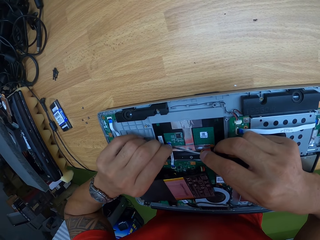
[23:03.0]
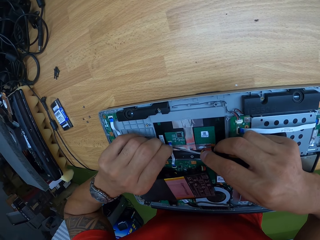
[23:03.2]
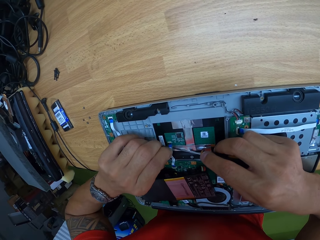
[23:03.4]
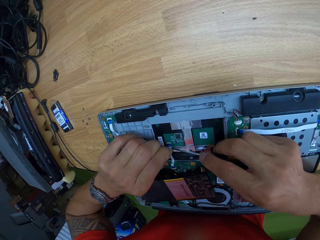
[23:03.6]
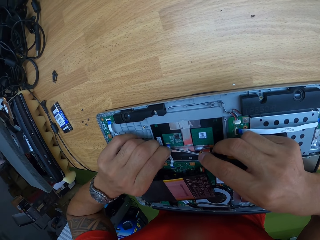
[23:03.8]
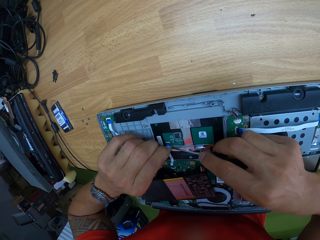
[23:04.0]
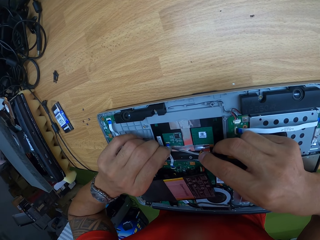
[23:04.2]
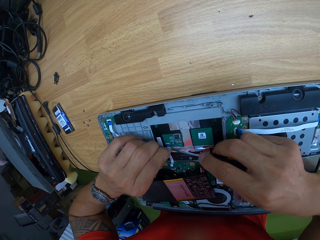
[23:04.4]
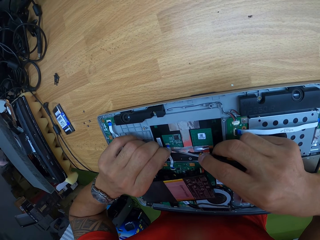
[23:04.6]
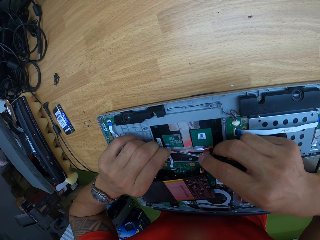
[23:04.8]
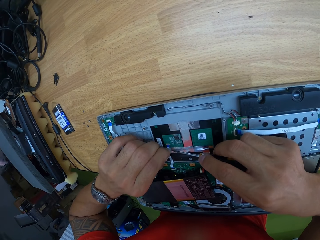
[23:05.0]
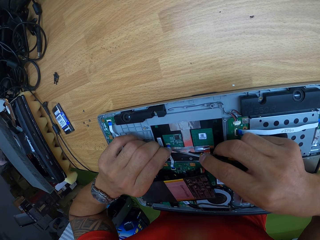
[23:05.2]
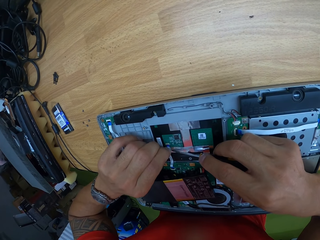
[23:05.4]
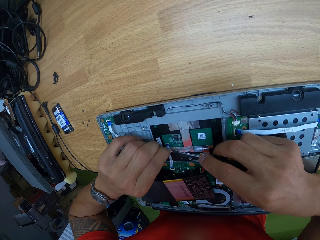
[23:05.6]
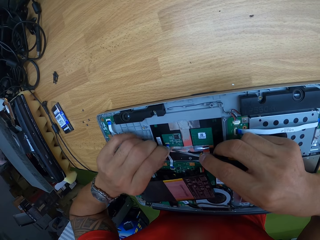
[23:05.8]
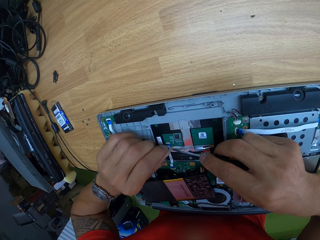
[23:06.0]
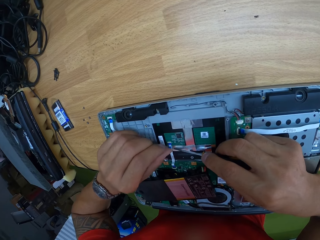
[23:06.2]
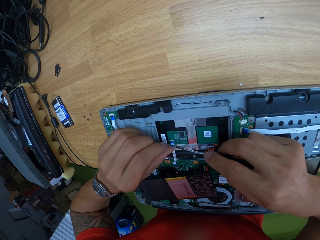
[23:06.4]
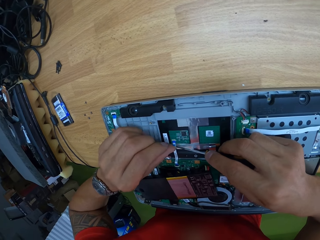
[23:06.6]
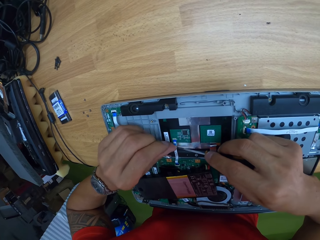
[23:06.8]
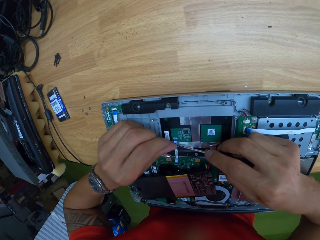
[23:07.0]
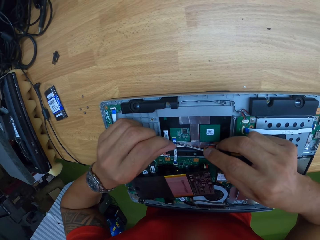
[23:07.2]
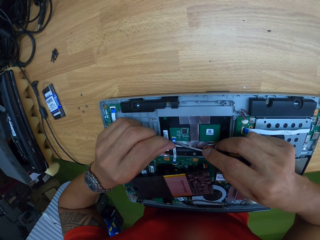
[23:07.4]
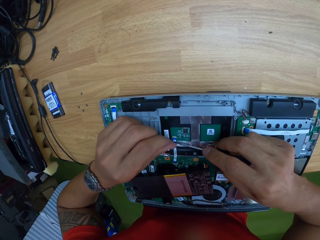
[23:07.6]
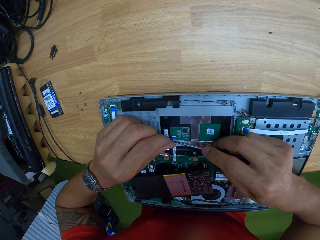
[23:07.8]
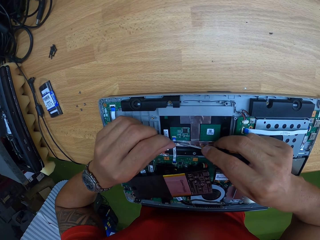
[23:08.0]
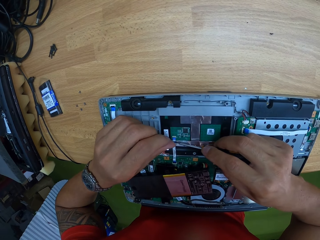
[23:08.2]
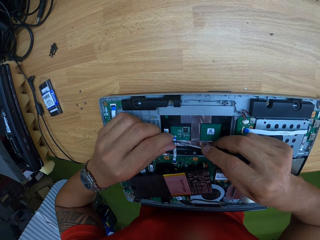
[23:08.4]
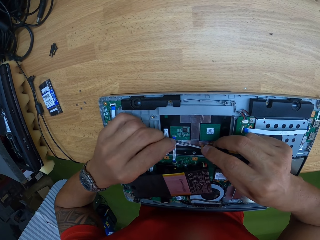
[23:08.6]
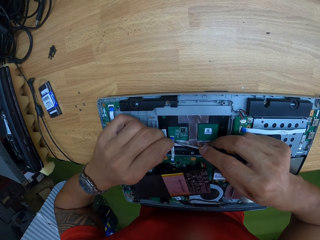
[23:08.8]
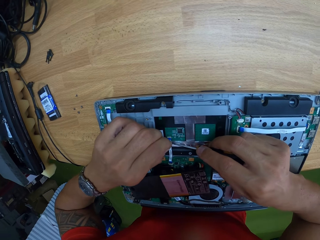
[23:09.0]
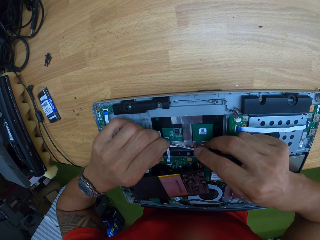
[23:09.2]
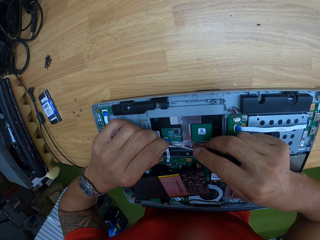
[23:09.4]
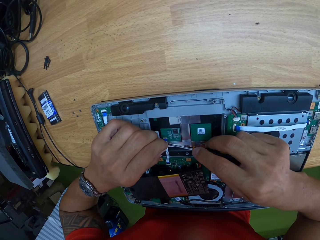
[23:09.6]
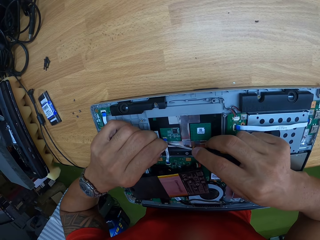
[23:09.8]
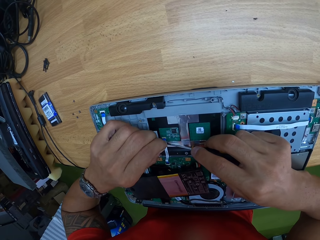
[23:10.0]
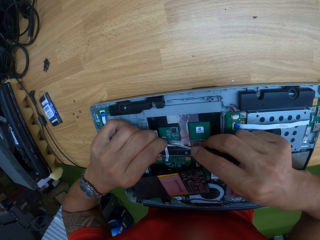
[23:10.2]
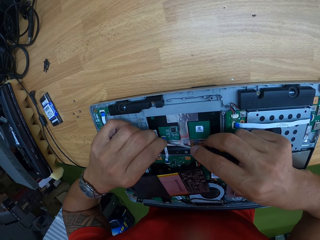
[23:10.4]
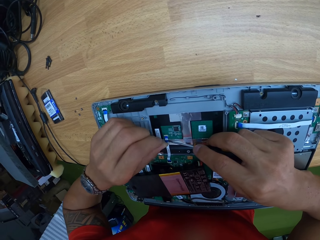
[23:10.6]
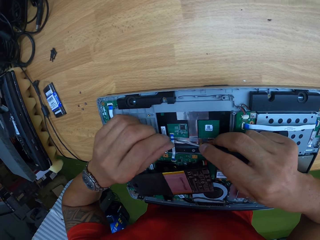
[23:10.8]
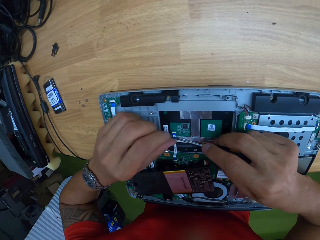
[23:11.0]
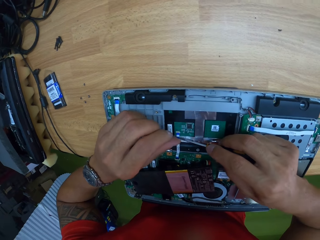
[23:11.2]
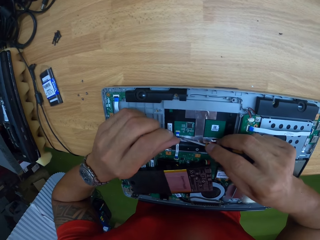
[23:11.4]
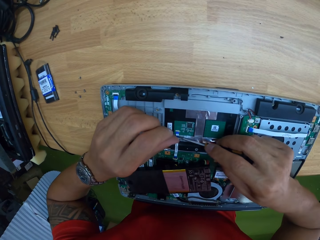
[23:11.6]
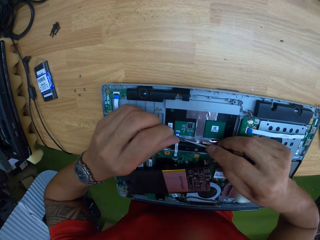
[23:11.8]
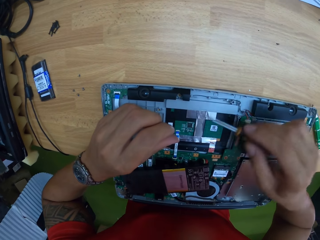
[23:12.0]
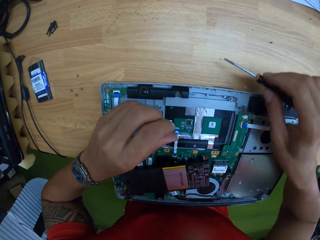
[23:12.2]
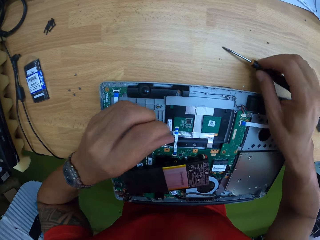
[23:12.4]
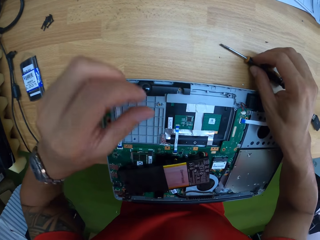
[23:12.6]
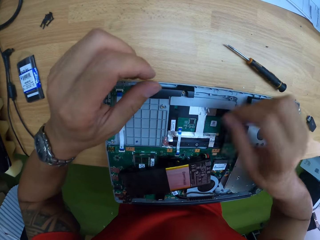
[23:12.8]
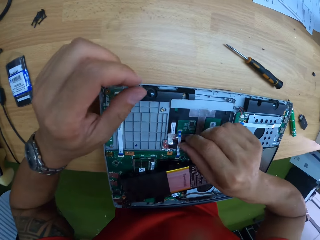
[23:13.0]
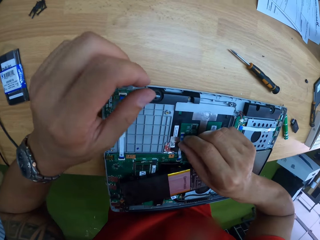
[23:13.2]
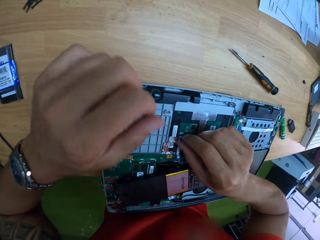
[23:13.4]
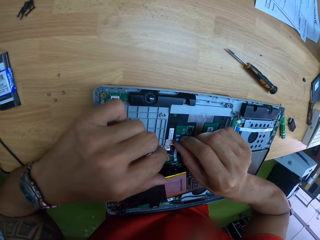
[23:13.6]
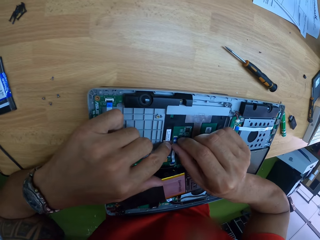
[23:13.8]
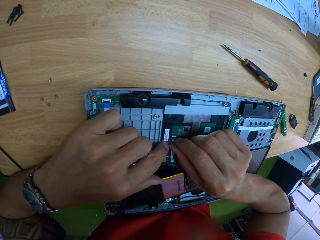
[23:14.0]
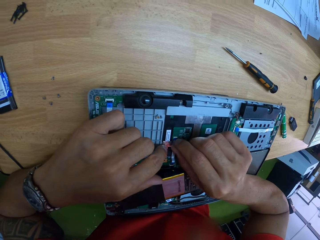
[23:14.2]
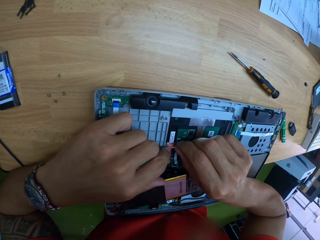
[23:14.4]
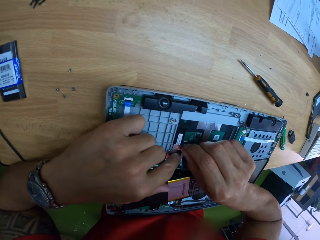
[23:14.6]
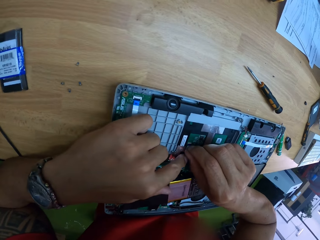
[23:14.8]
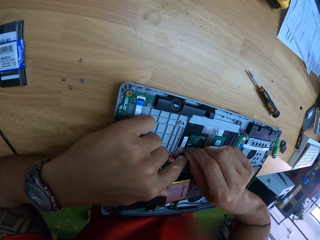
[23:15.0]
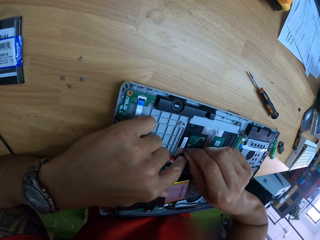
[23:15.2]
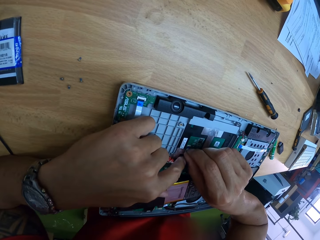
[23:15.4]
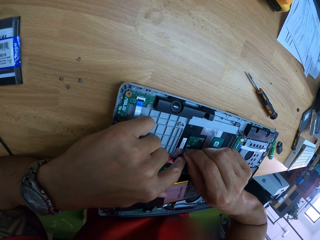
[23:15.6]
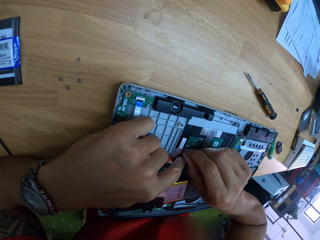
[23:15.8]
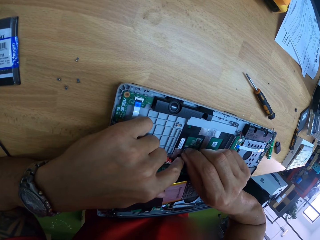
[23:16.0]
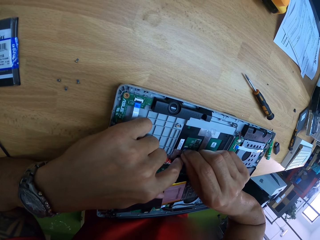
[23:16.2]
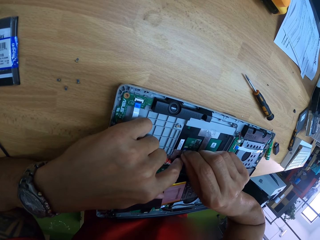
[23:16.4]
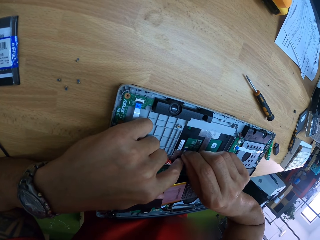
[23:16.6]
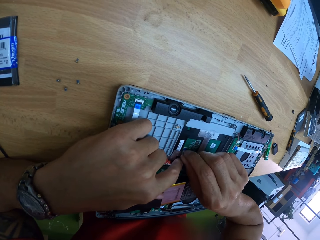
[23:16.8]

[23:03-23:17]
The camera wearer pushes the ribbon cable. He handles the metallic strip in the motherboard with his left hand. He drops the screwdriver on the table with his right hand. He holds the ribbon cable. He handles the metallic strip in the motherboard with both hands.

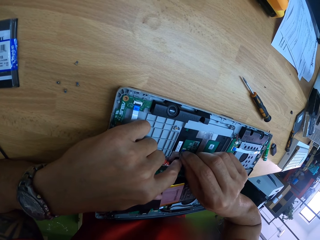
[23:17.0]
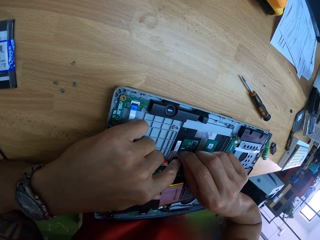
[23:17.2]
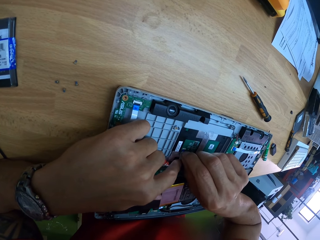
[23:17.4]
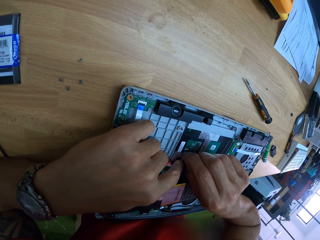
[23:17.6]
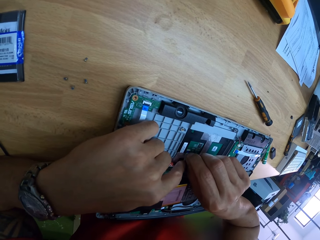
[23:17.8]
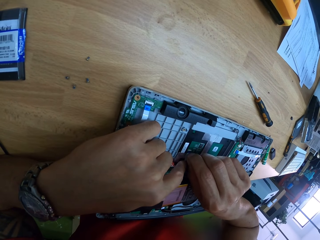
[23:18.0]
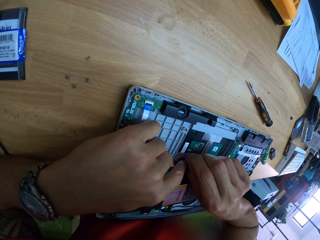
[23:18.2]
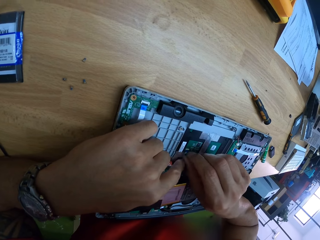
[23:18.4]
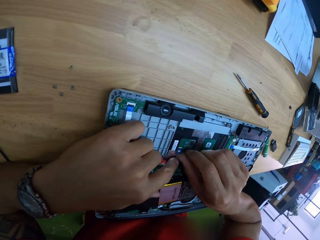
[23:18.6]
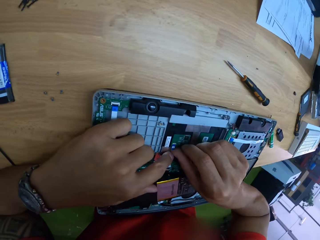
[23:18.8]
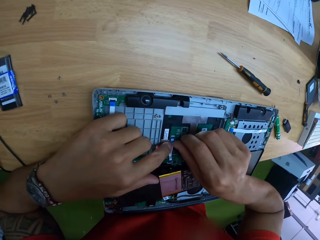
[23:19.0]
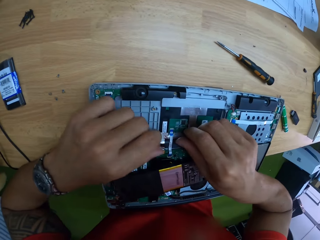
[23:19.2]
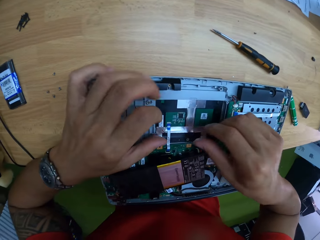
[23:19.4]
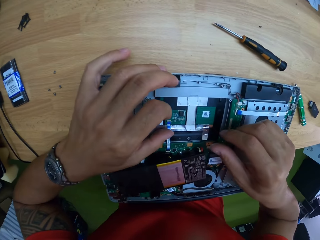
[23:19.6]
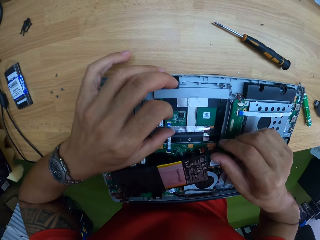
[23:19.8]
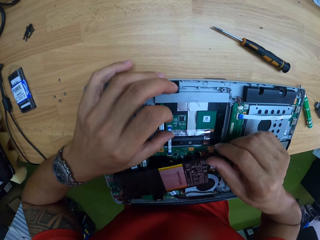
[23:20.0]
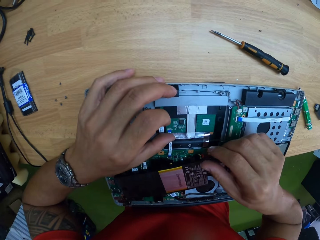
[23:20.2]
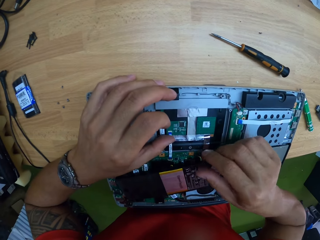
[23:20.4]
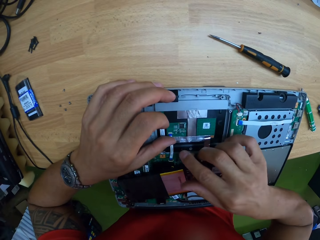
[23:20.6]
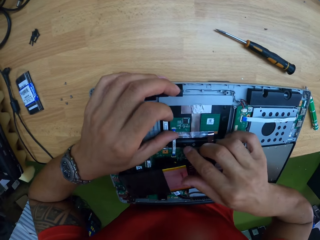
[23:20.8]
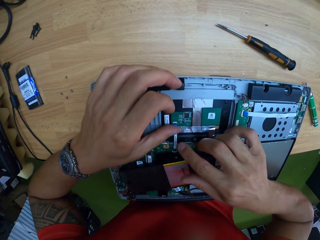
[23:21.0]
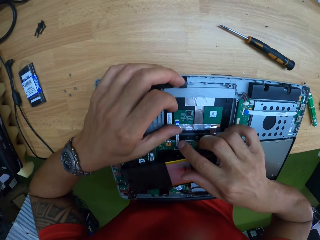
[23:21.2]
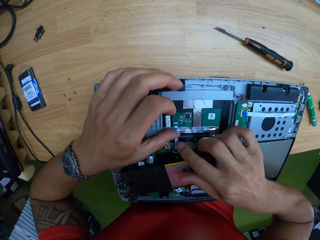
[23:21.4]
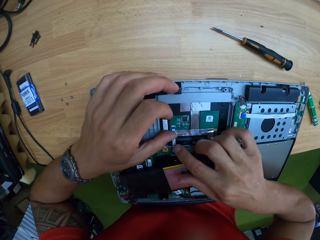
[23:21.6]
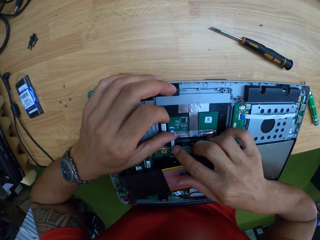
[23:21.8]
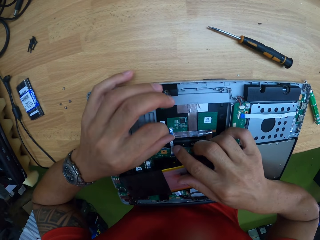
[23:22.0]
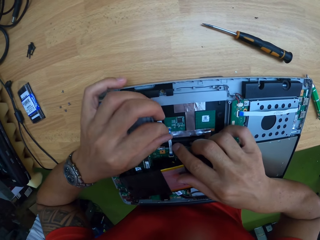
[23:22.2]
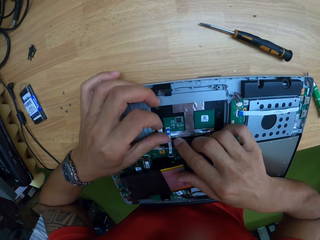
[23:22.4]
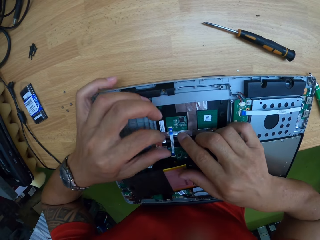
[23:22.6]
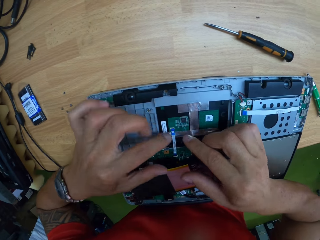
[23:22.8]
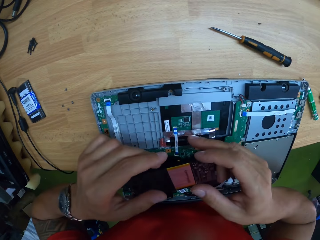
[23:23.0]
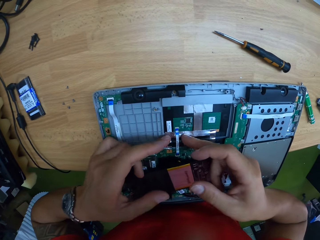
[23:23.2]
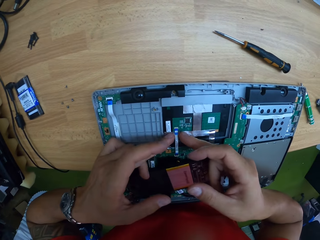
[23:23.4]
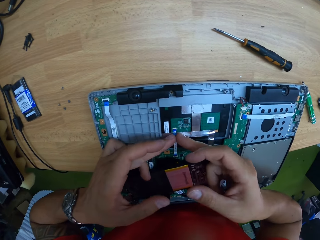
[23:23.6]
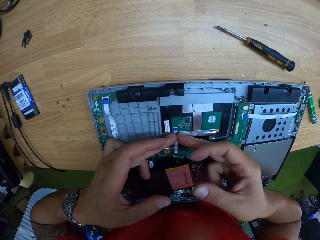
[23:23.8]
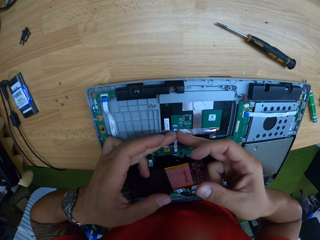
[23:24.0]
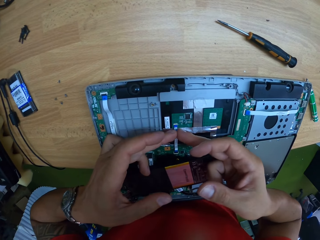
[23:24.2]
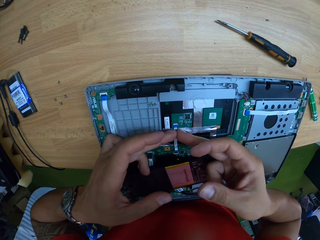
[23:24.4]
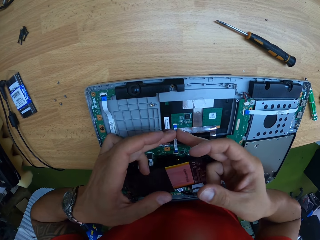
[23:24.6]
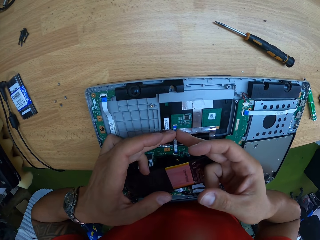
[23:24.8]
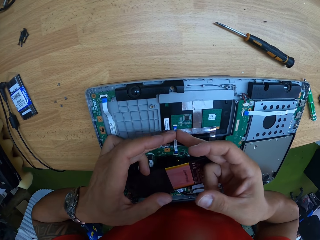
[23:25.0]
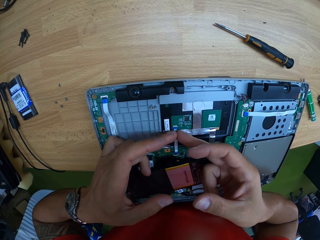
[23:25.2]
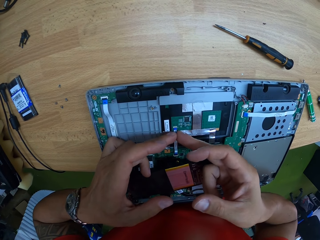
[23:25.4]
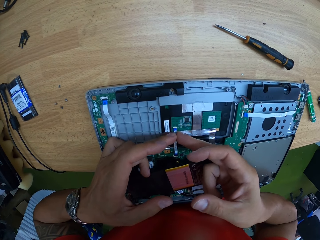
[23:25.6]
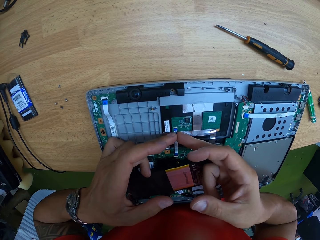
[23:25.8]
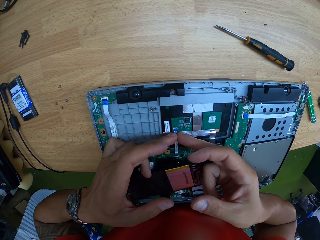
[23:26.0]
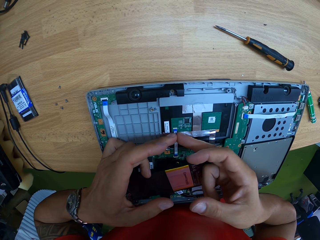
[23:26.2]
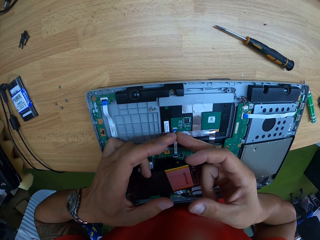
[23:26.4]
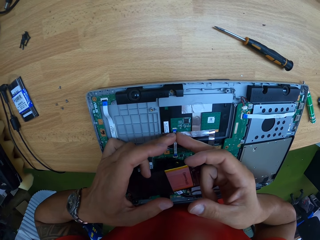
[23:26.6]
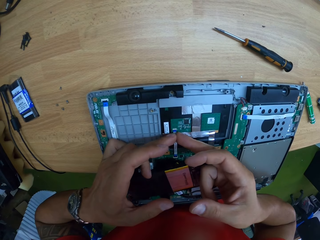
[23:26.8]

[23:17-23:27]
The camera wearer pushes the ribbon cable.
